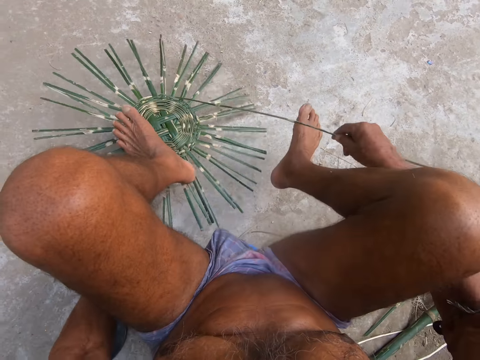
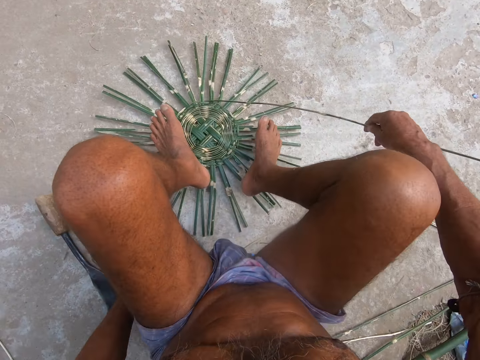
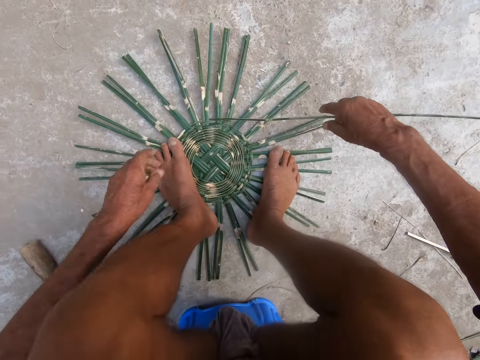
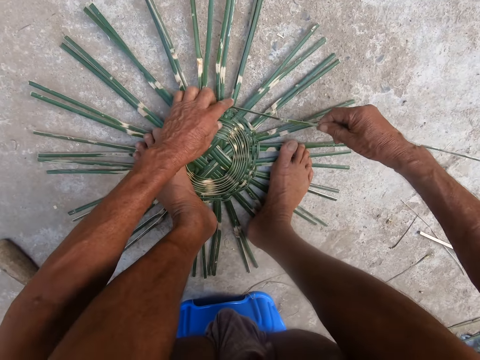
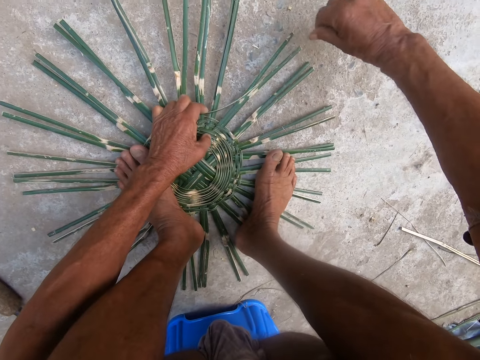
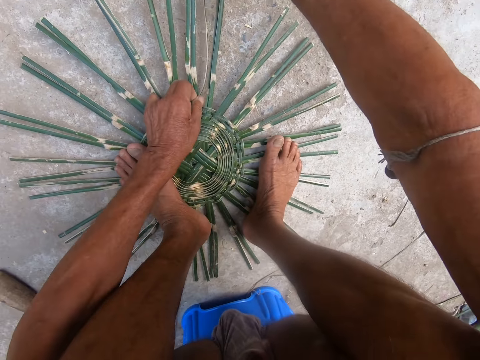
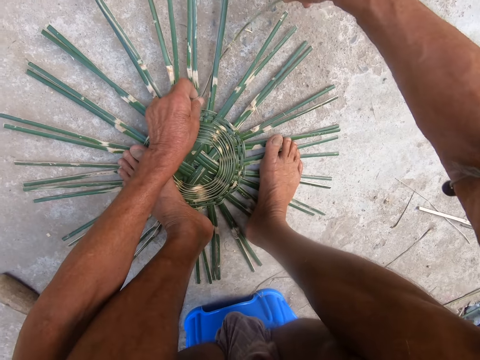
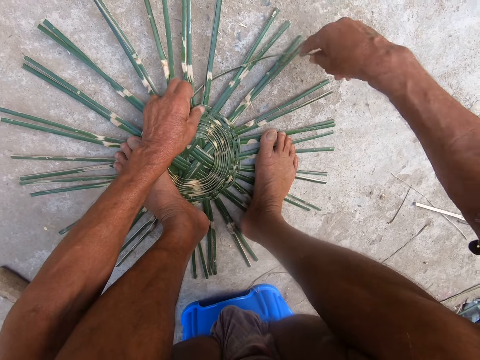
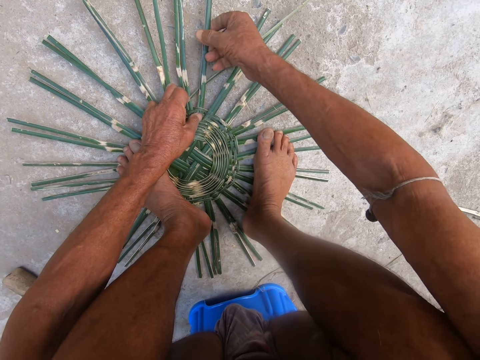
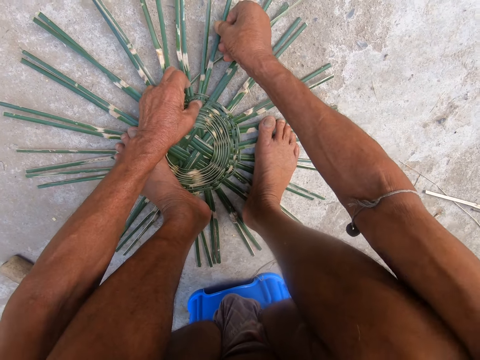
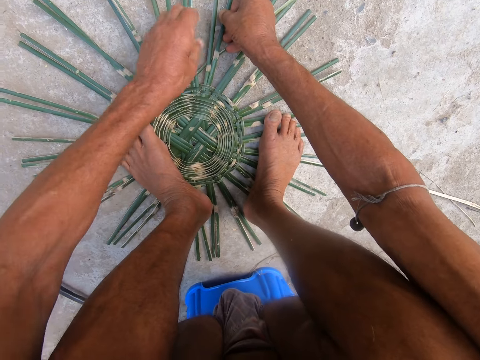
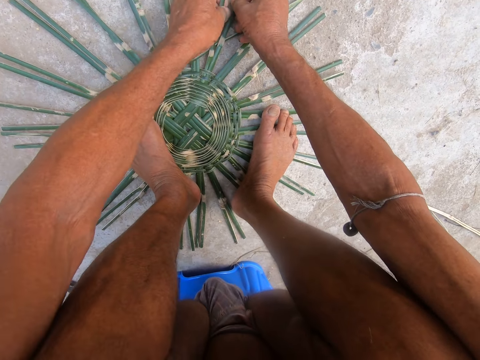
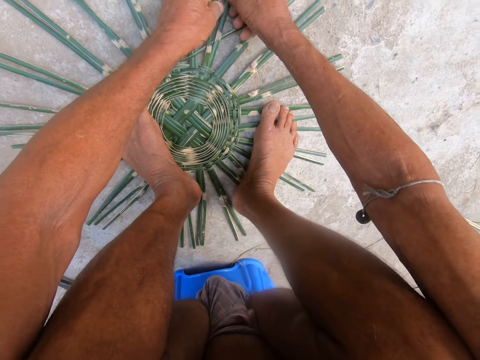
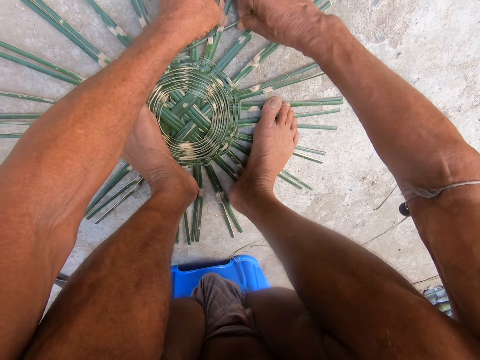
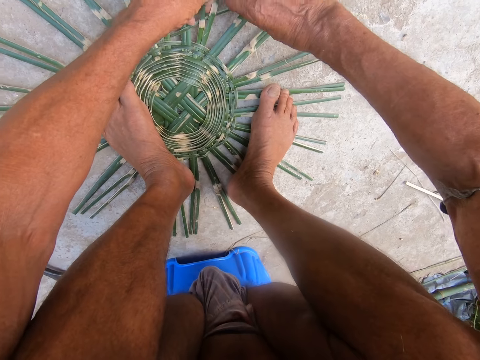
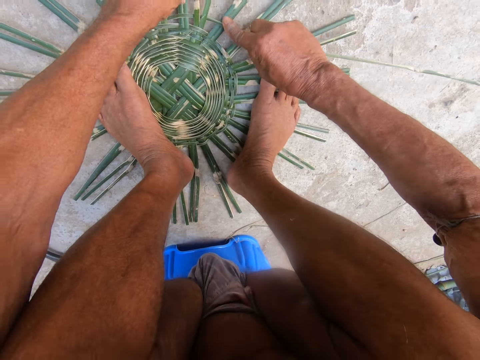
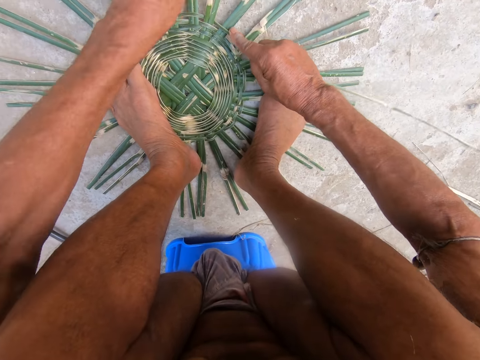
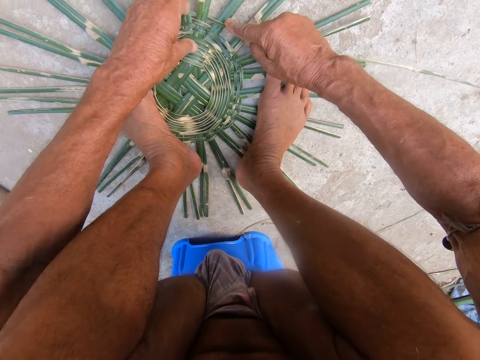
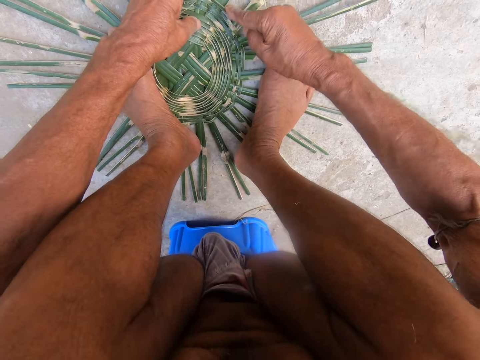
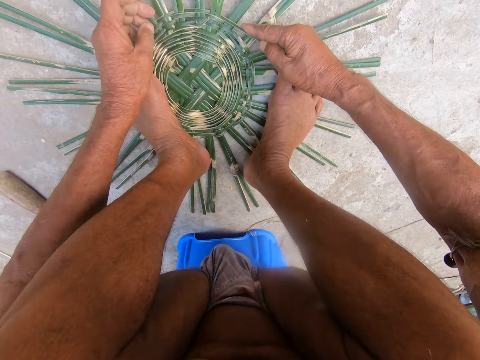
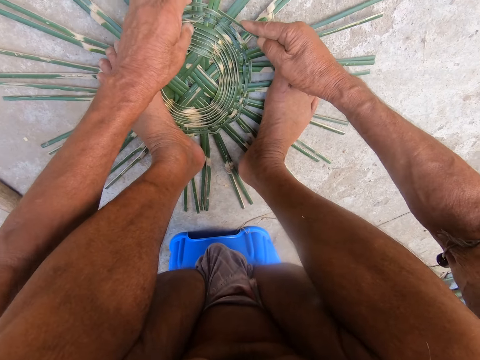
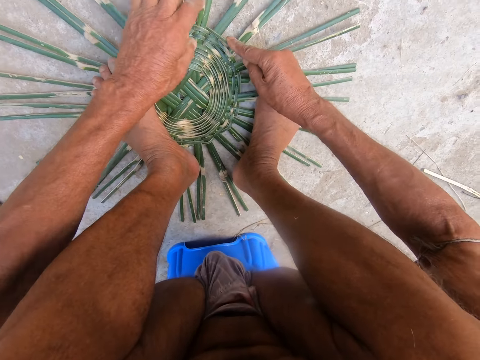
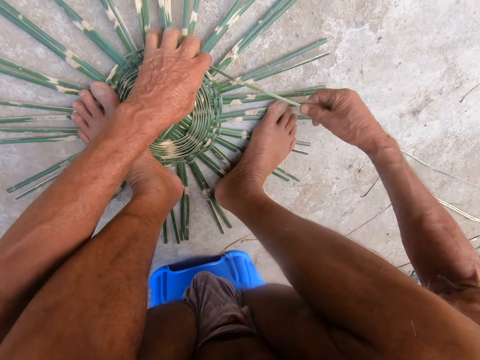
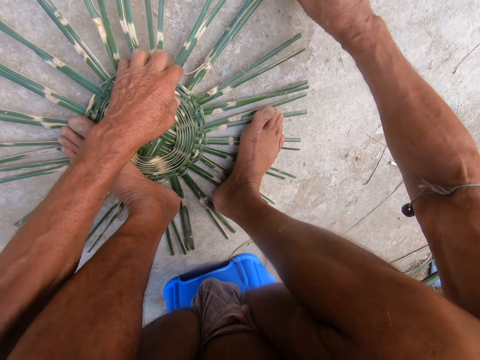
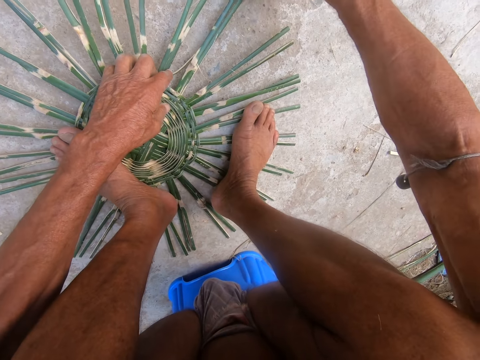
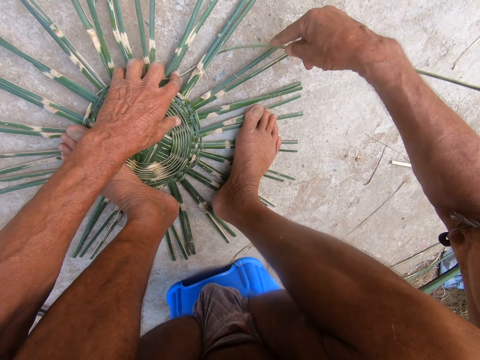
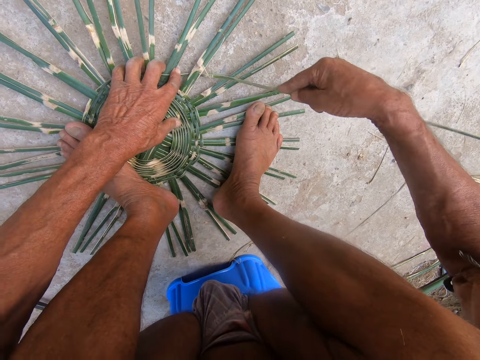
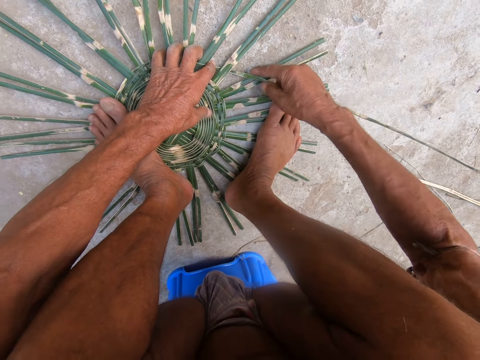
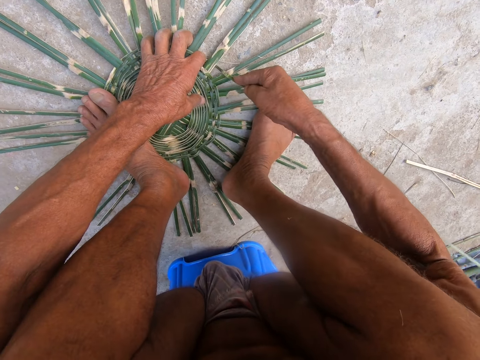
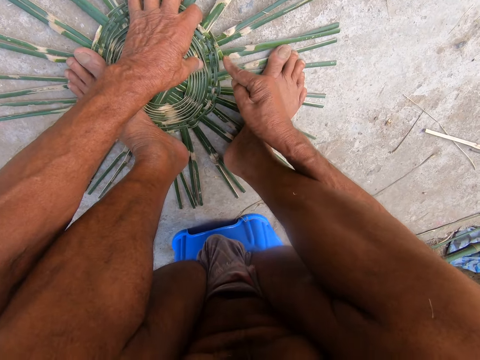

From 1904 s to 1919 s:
The camera wearer weaves the basket with the bamboo strip in both hands. He adjusts the basket with his right hand. He adjusts the basket with both hands. He pulls the bamboo strip from the ground with his right hand. He weaves the basket with the bamboo strip in both hands.

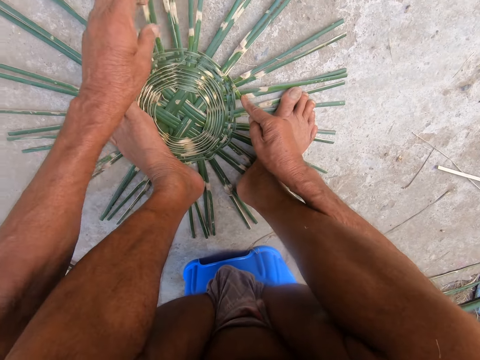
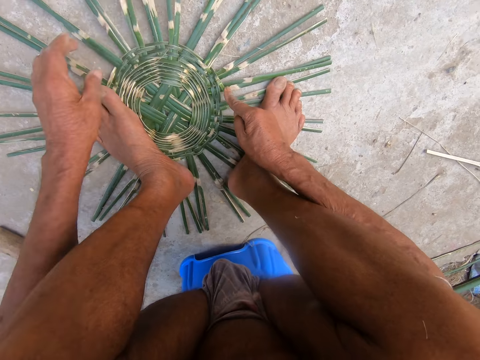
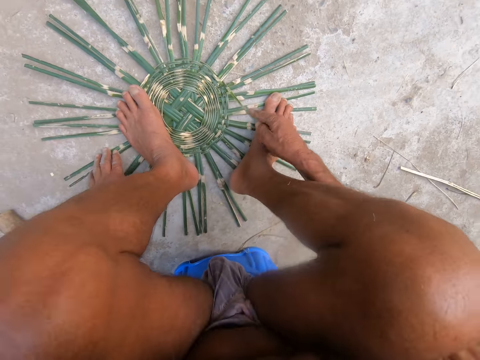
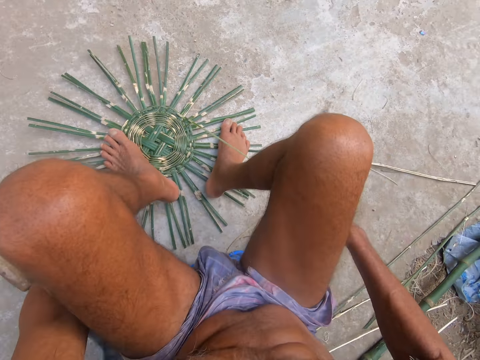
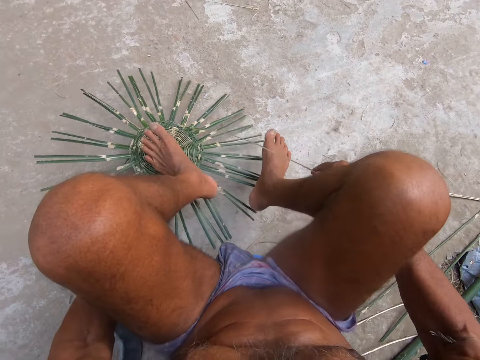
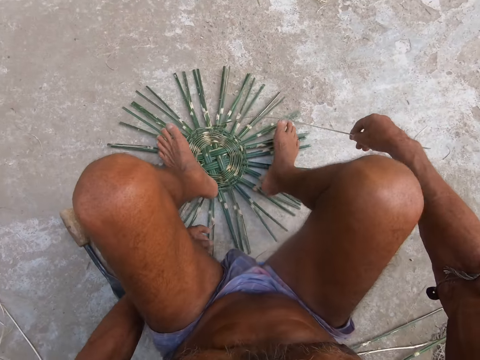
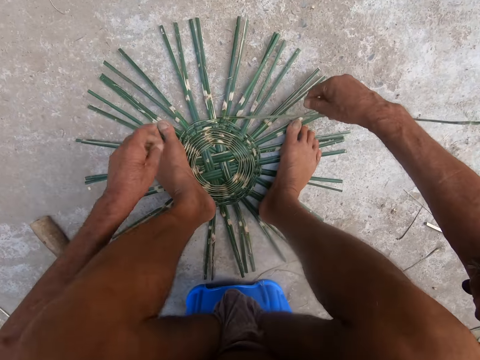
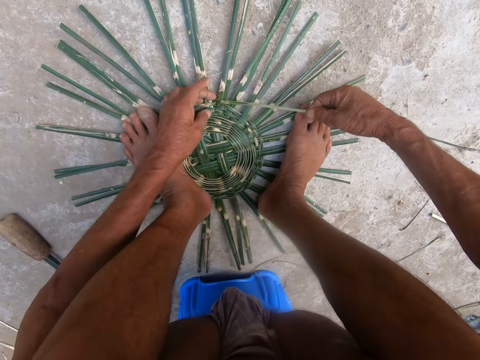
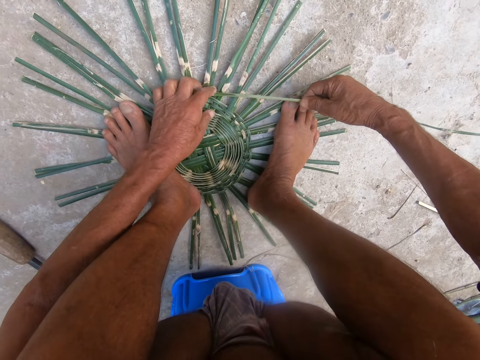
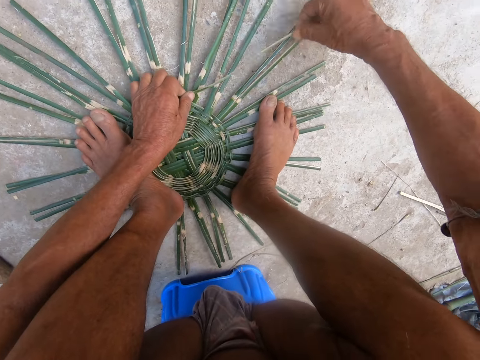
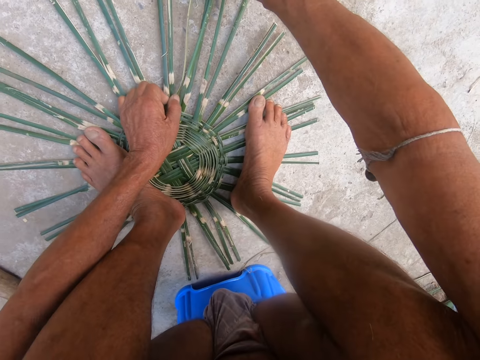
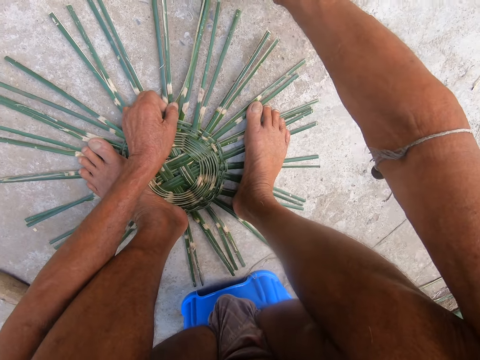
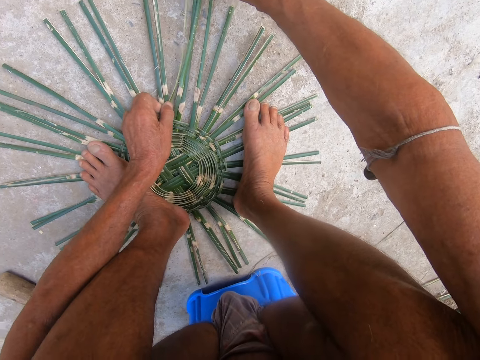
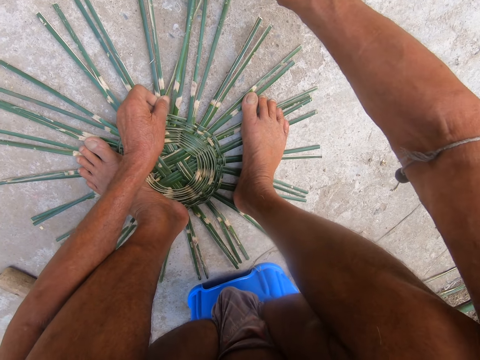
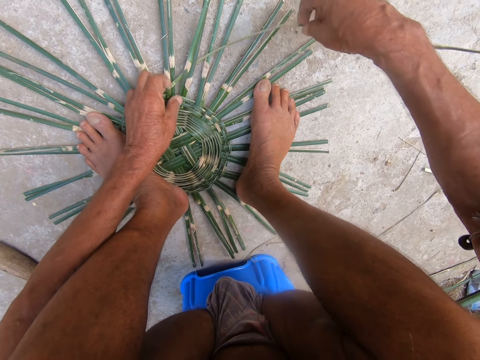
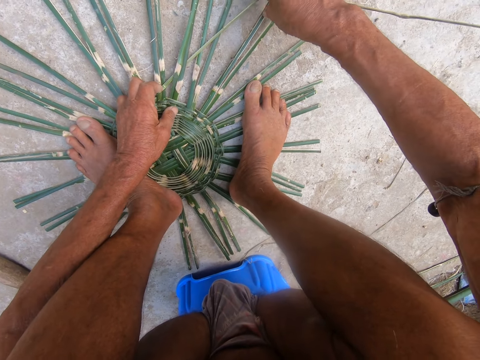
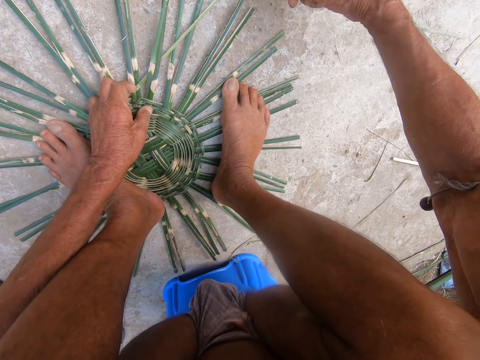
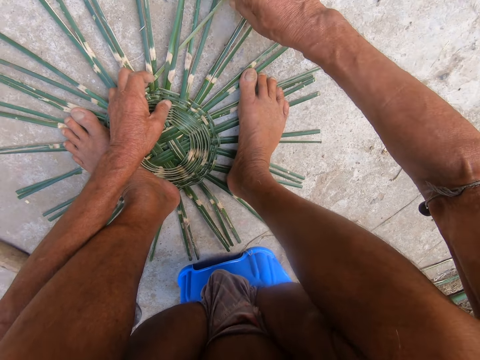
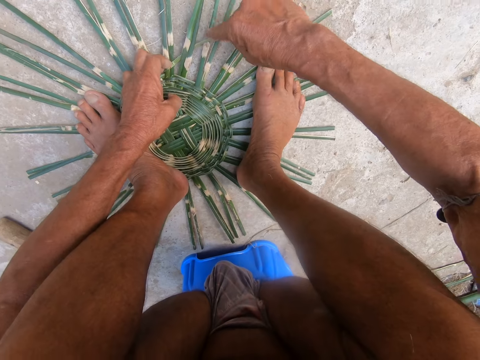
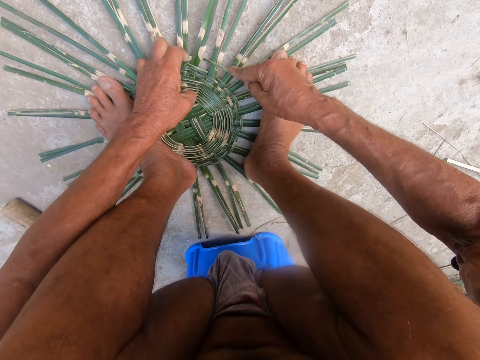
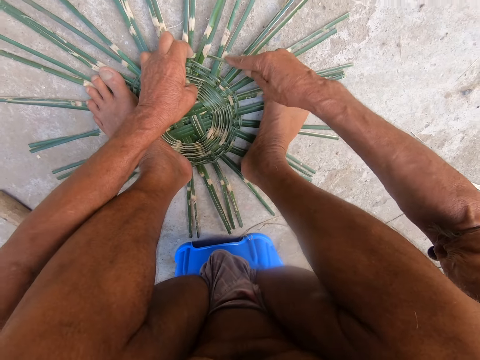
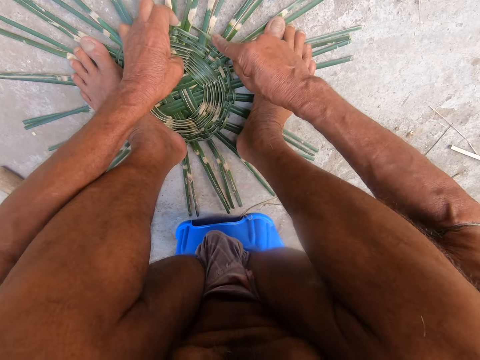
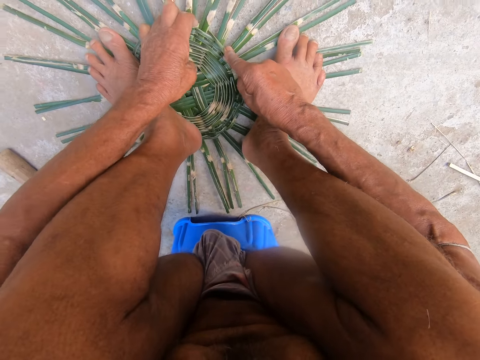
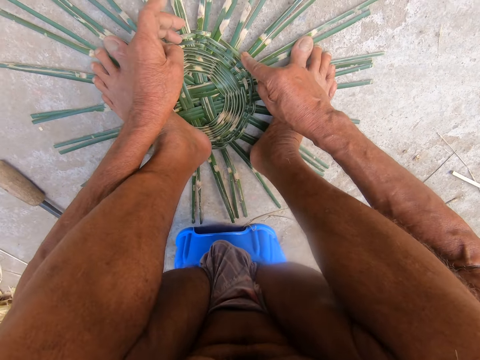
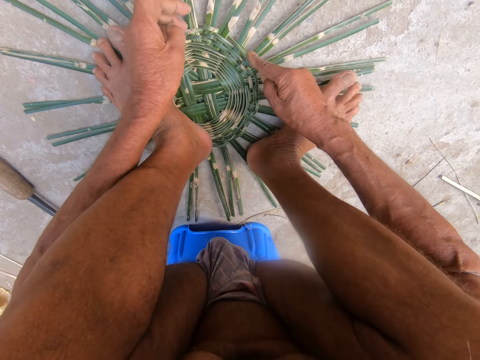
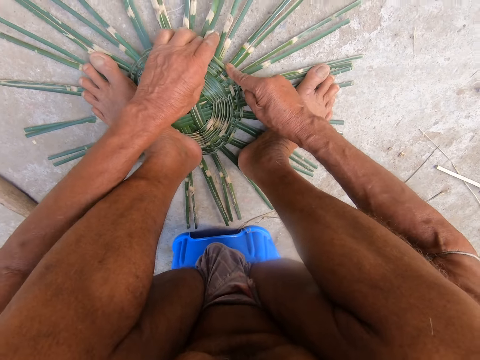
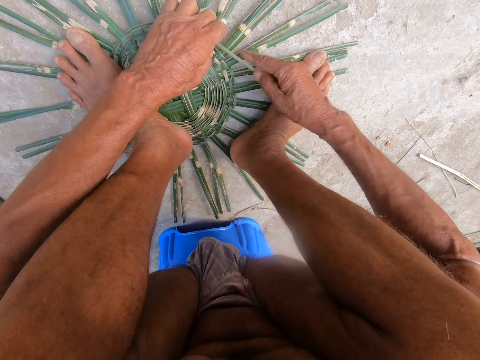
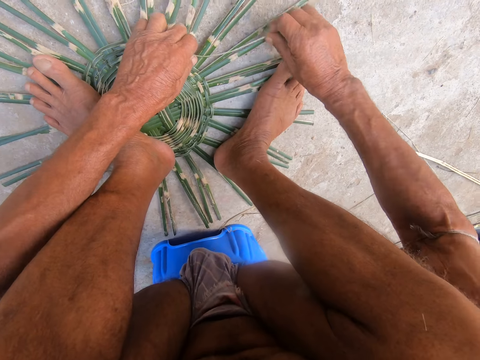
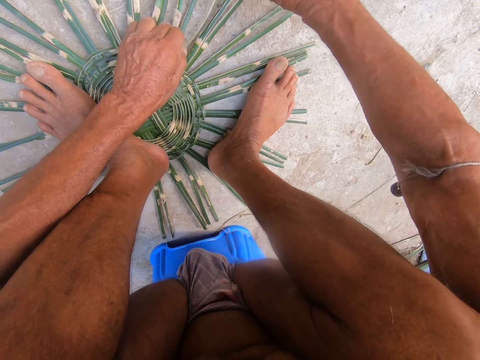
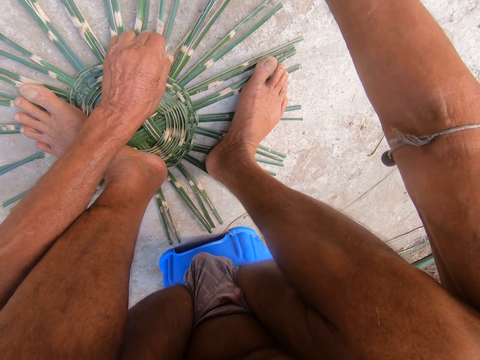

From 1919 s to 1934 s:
The camera wearer turns the basket on the ground with his right hand. He weaves the basket with the bamboo strip in both hands.
